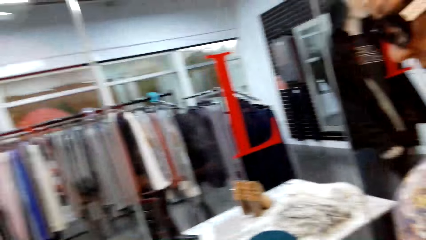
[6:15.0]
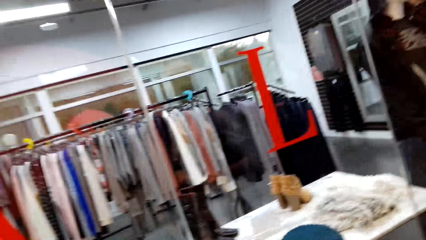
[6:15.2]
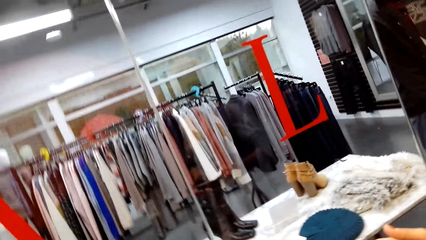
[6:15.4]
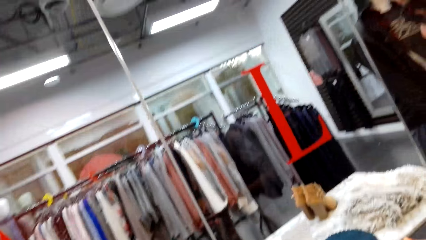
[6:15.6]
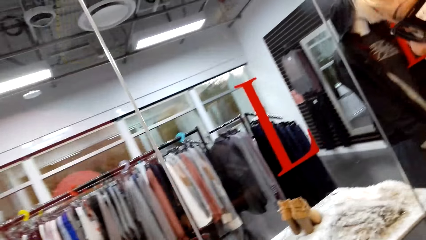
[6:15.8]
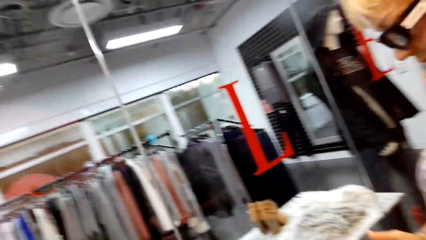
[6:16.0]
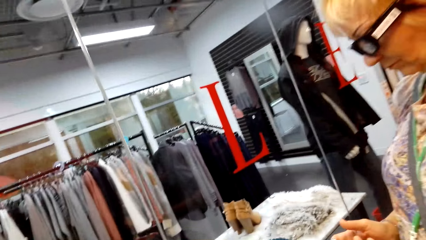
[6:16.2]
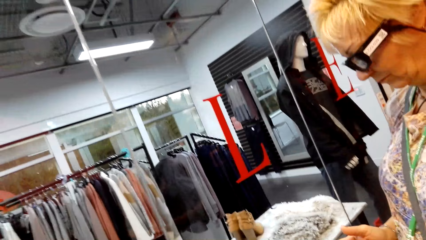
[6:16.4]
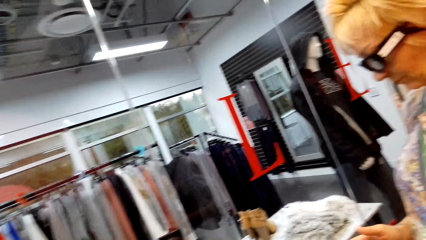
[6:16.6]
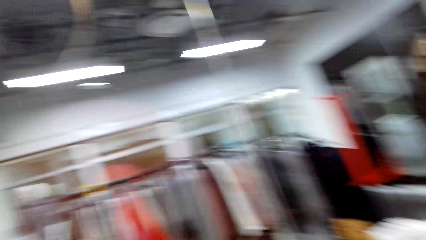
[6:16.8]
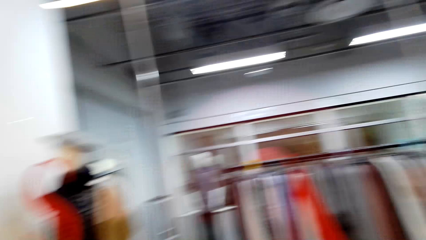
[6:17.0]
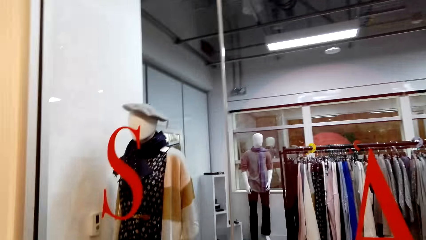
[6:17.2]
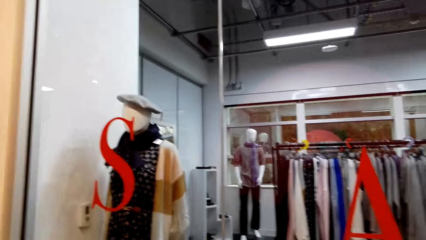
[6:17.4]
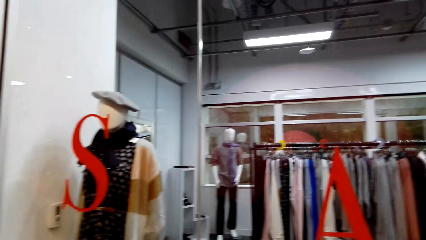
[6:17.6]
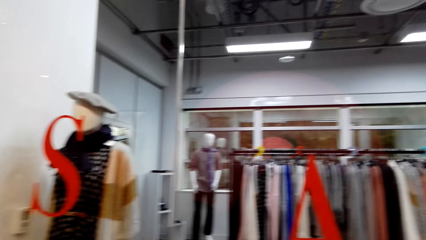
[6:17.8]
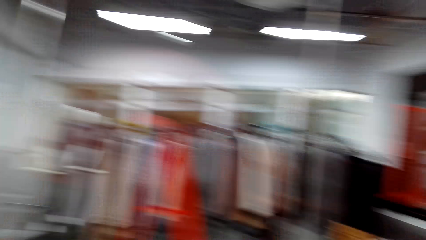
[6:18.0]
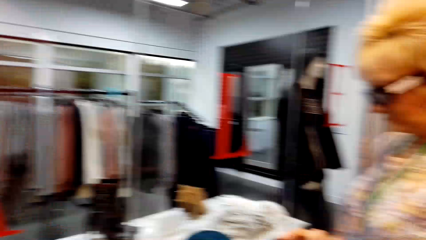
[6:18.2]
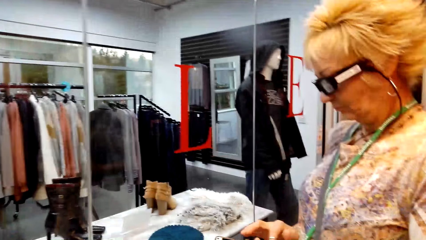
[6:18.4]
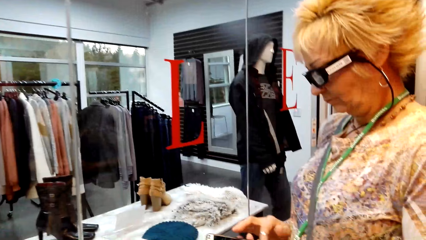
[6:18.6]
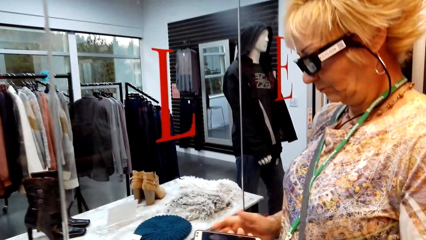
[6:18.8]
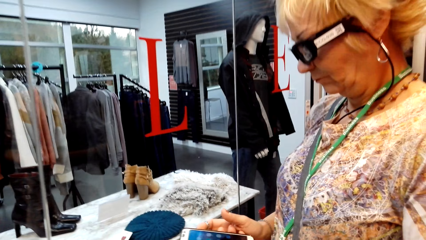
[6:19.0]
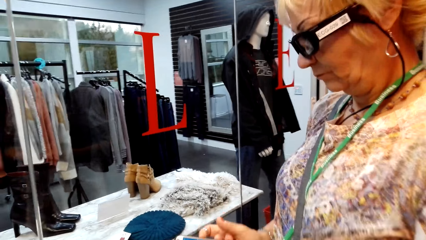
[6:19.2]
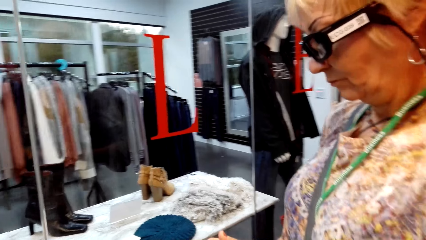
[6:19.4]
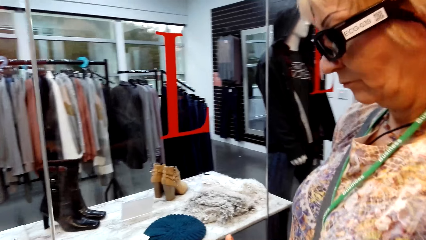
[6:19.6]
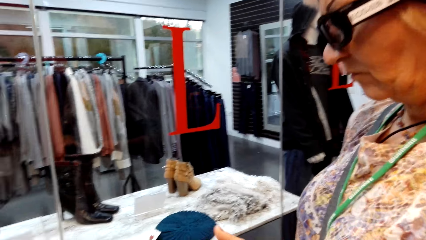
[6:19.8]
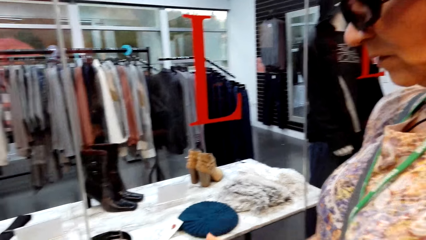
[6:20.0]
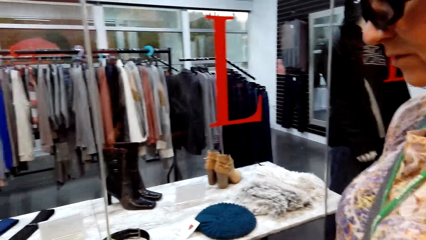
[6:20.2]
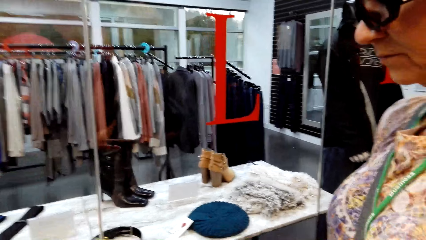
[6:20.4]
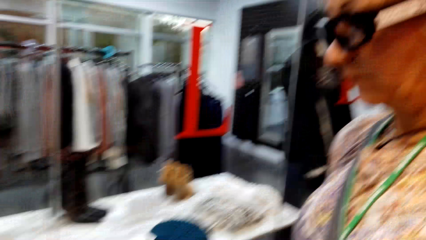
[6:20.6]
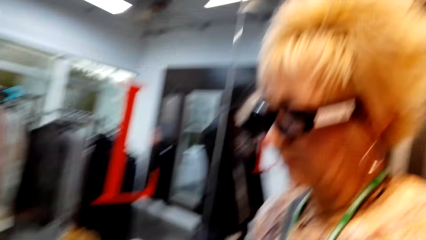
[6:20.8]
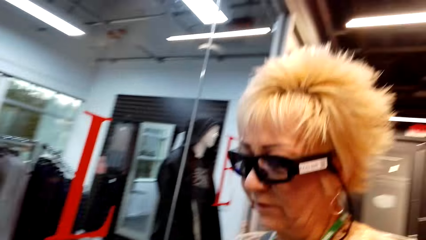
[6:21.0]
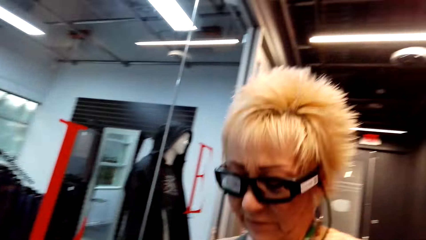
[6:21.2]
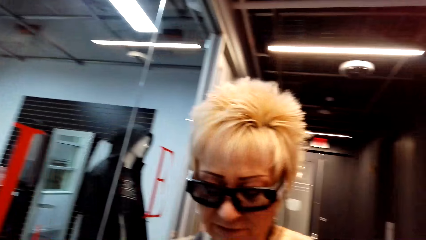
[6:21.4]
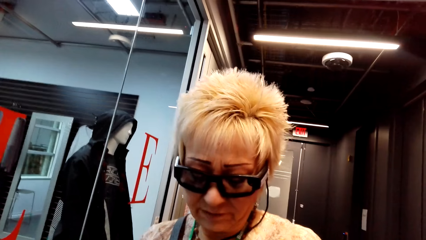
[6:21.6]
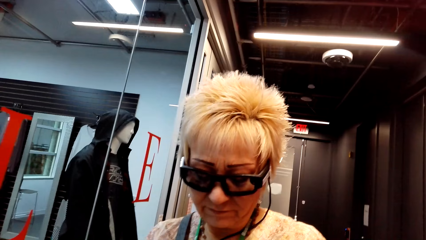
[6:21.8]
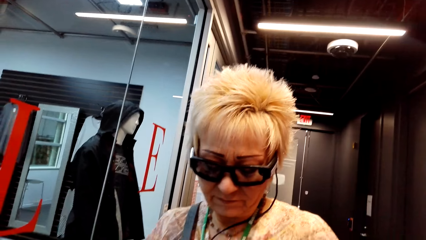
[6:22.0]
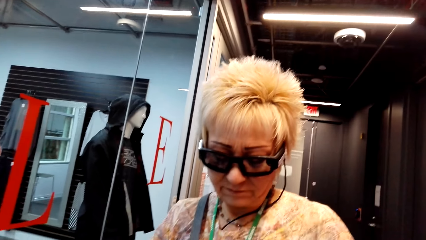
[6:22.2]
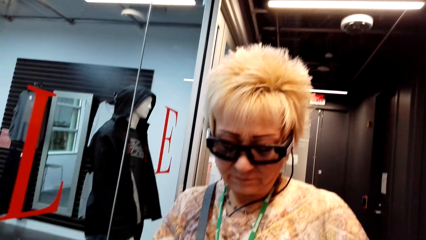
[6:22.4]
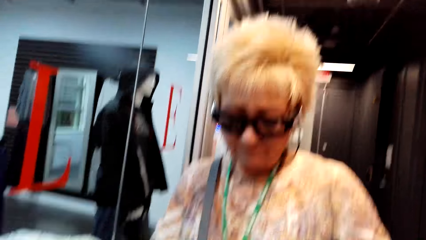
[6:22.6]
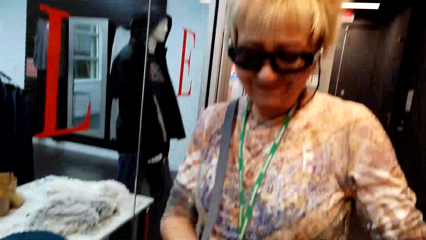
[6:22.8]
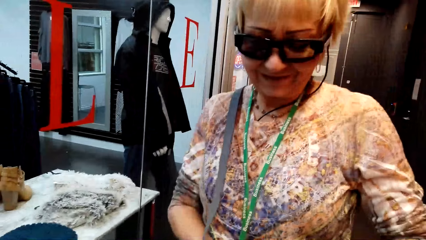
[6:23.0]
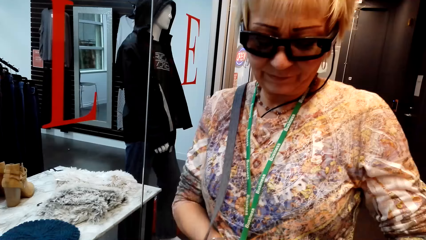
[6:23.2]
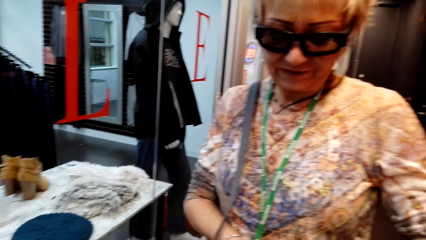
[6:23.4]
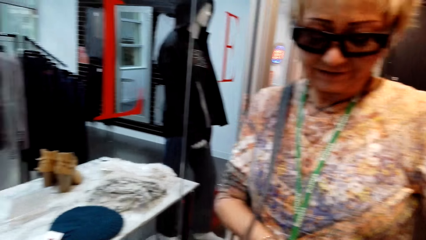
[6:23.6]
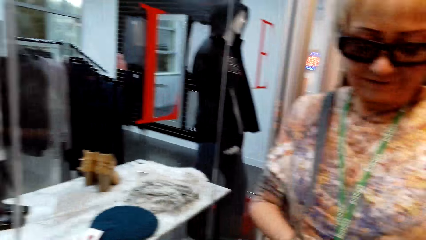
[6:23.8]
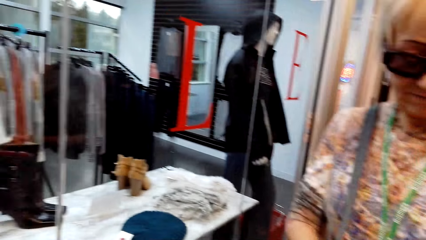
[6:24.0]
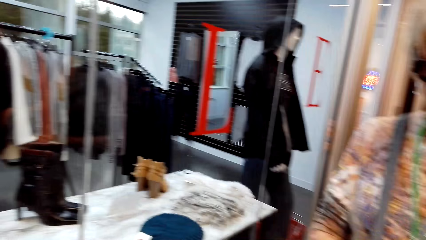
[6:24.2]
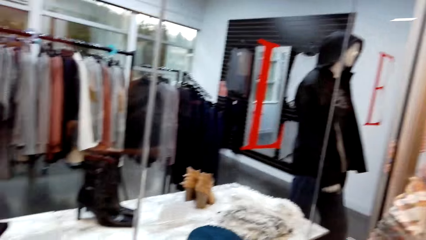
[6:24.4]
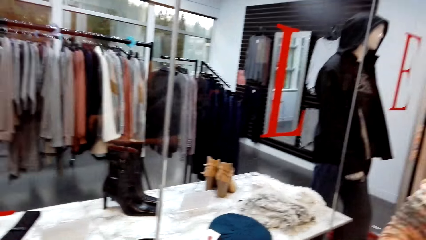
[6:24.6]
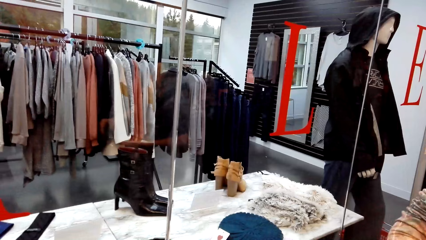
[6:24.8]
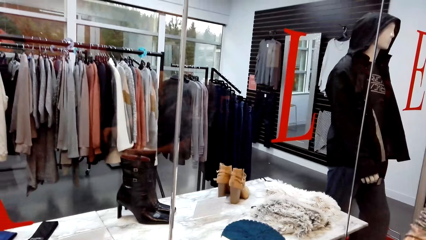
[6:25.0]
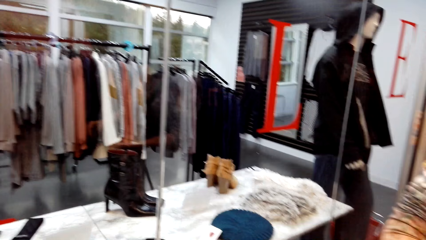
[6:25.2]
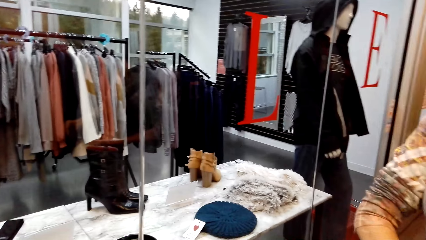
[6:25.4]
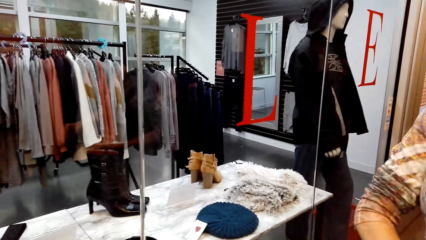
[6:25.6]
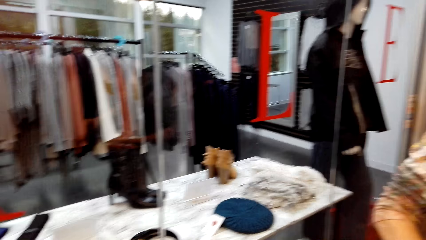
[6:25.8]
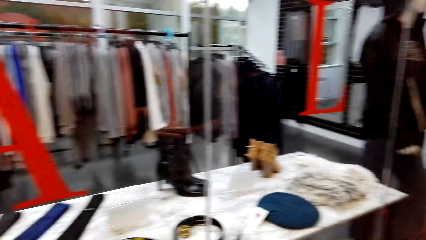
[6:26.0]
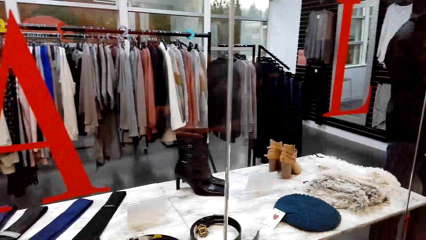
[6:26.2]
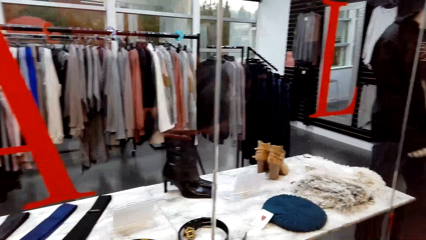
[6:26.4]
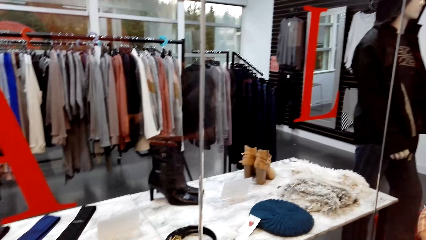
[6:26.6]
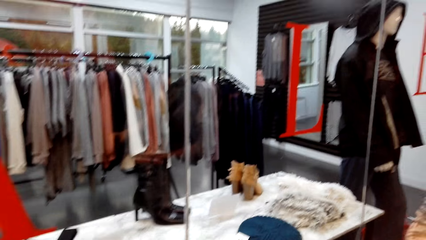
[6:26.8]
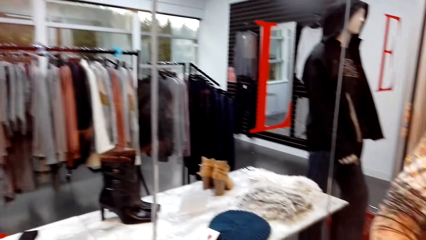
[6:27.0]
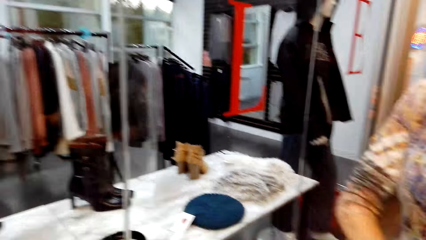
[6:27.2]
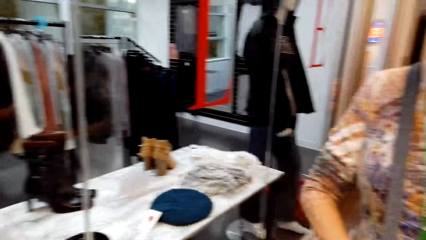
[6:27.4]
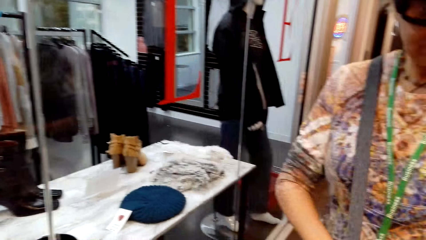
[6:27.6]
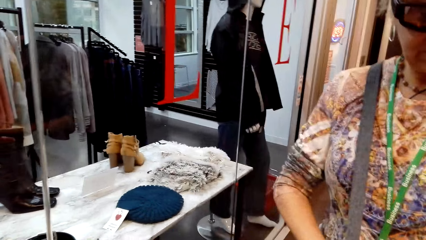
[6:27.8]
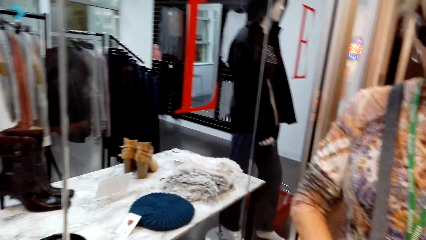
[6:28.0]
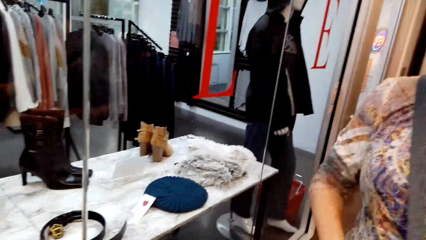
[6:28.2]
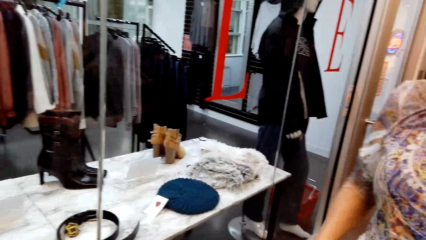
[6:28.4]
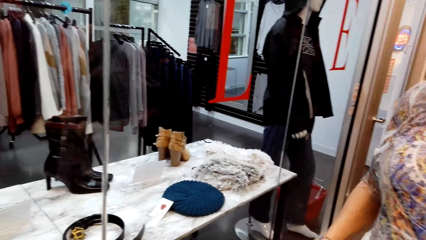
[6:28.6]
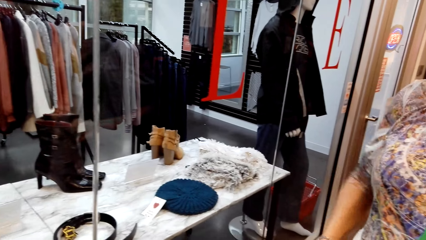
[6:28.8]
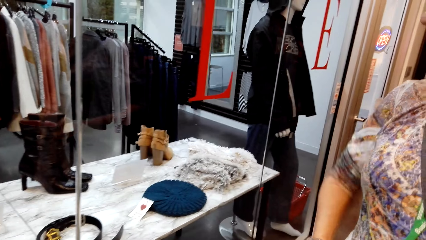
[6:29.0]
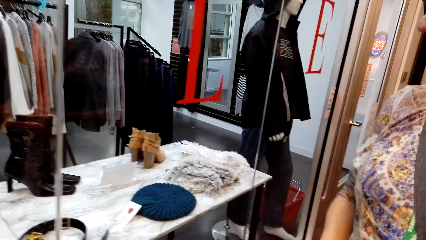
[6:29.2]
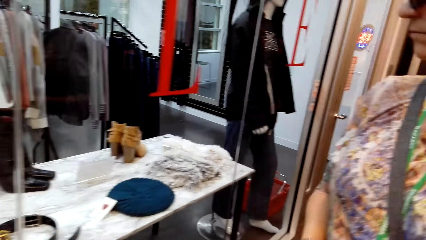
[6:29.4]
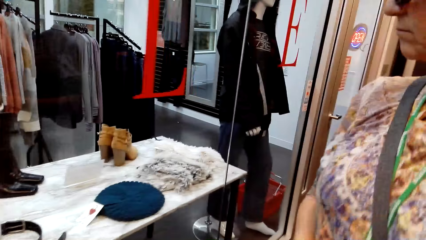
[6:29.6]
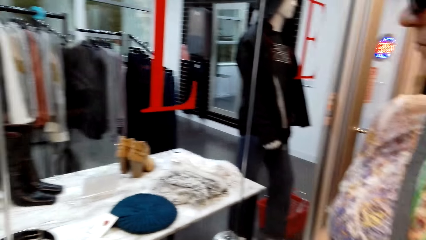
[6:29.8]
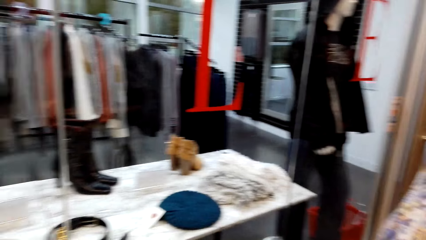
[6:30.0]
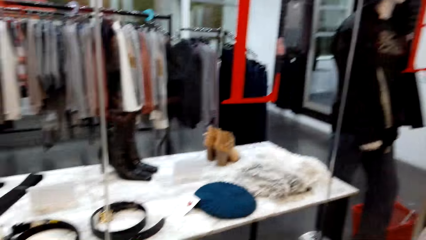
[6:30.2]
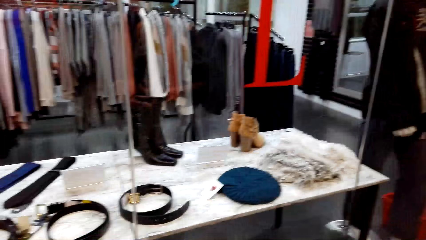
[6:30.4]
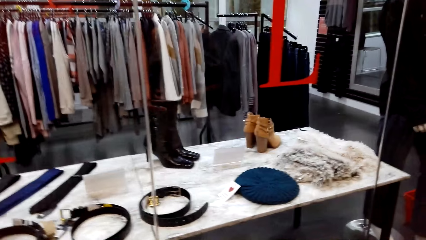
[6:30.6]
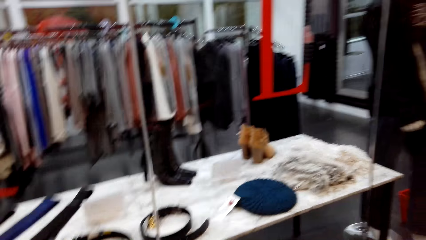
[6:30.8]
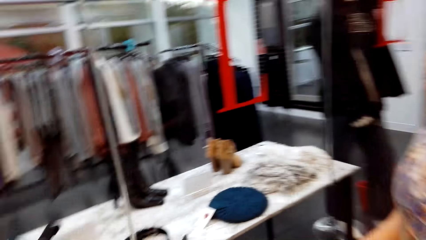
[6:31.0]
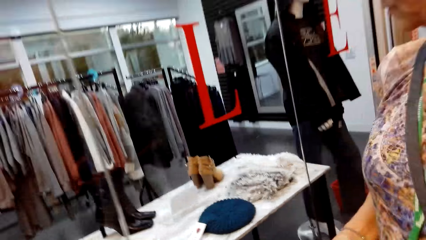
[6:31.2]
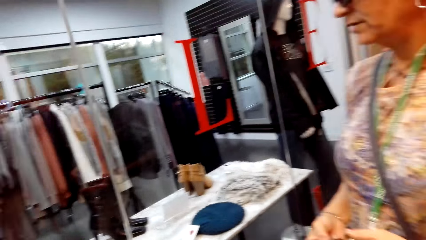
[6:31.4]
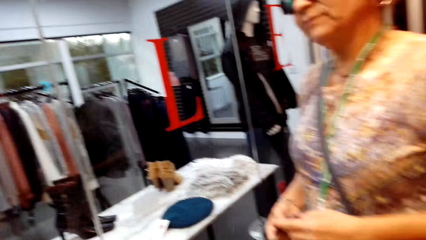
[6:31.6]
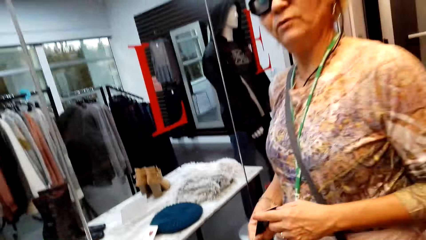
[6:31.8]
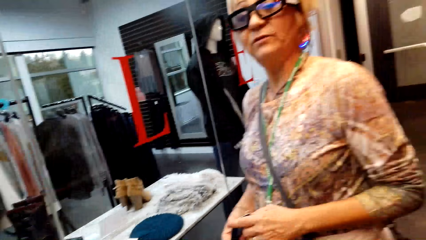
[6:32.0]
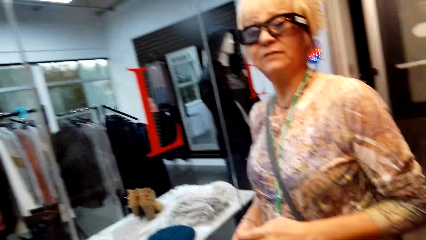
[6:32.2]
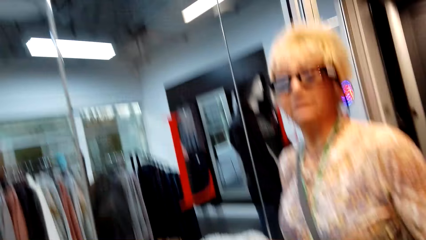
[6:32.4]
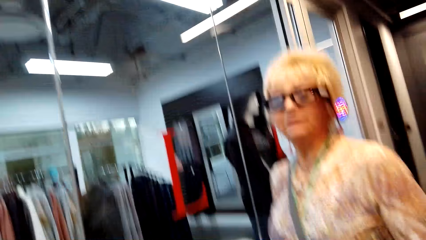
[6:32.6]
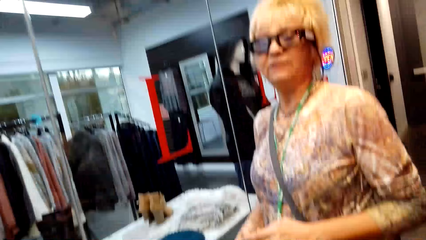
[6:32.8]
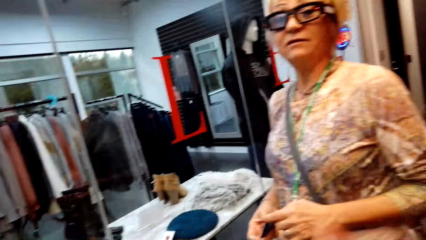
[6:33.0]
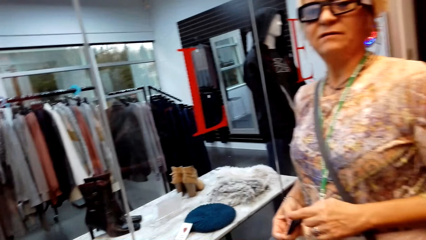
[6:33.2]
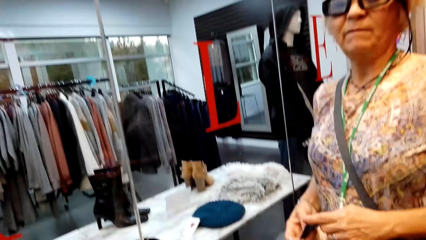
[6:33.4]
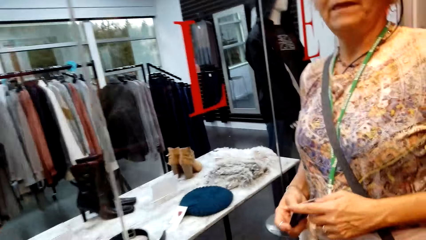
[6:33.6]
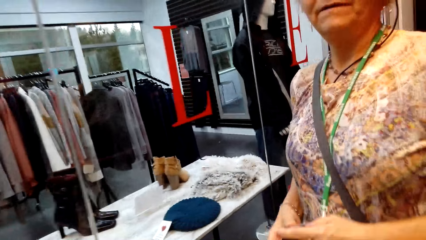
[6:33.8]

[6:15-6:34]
The camera wearer looks around. They use the phone. They interact with a lady. They dialogue with the lady.
